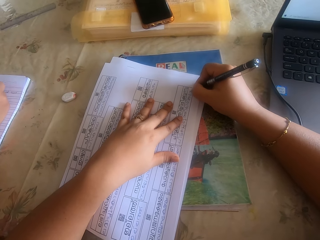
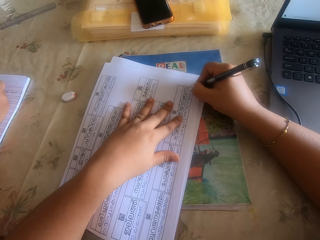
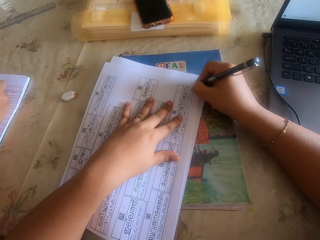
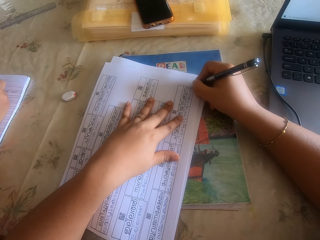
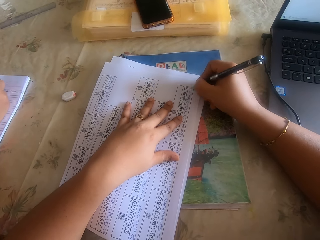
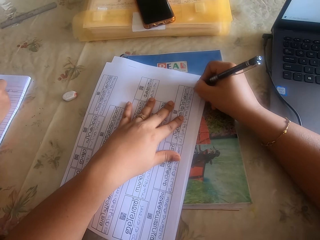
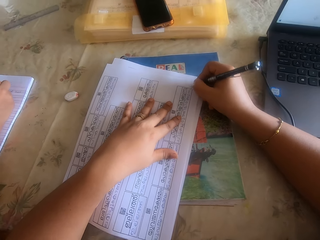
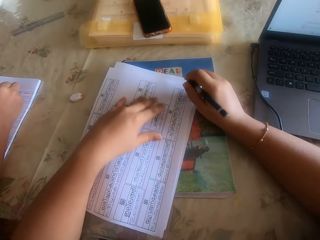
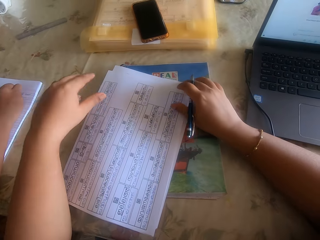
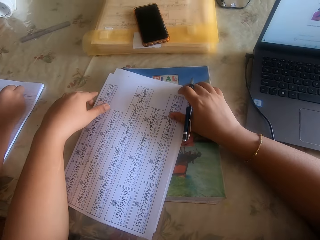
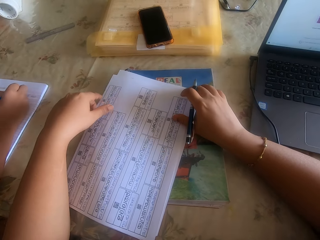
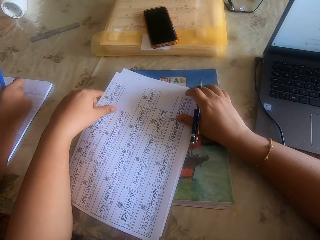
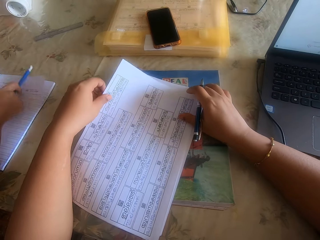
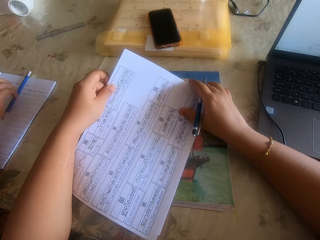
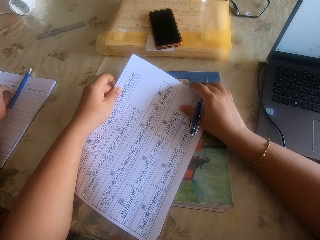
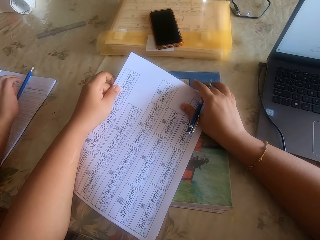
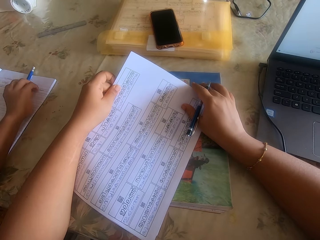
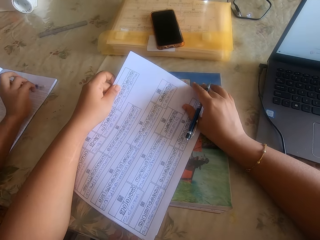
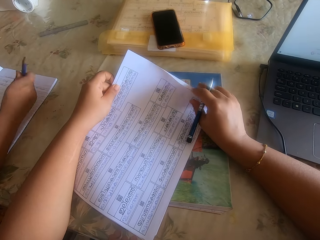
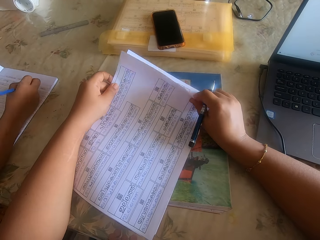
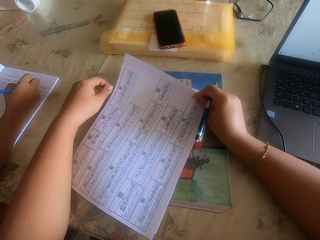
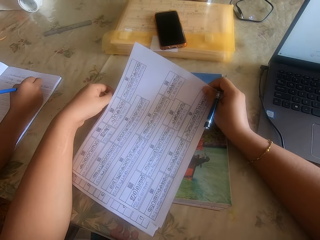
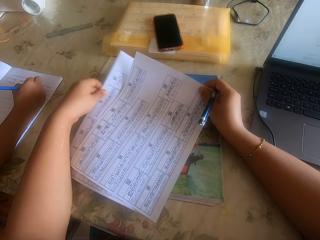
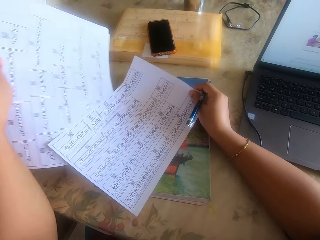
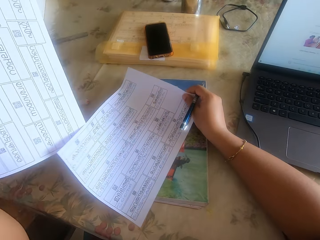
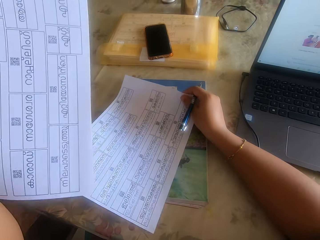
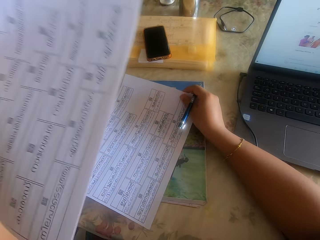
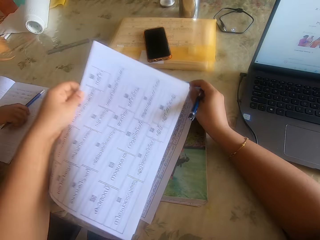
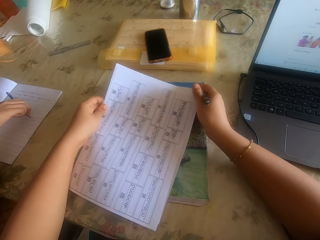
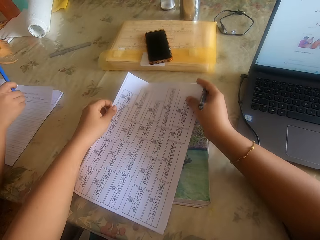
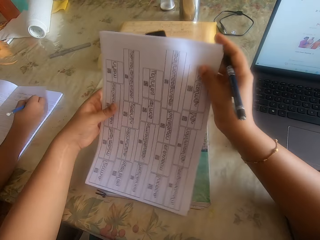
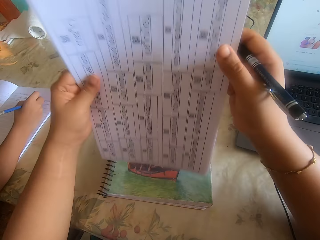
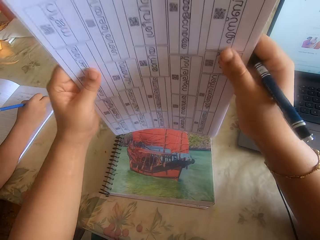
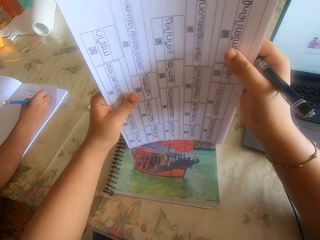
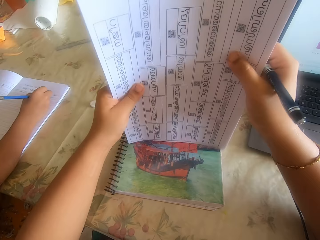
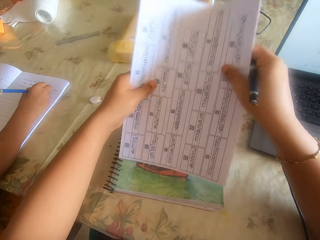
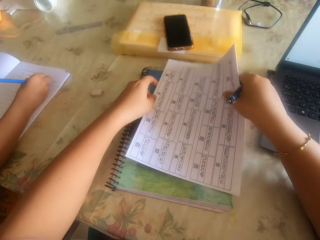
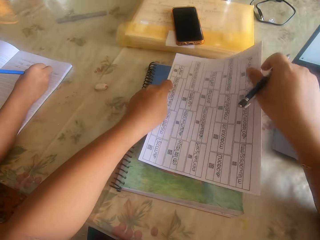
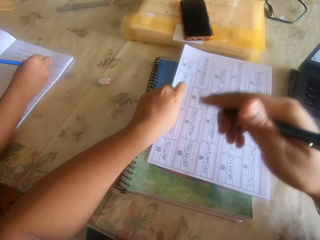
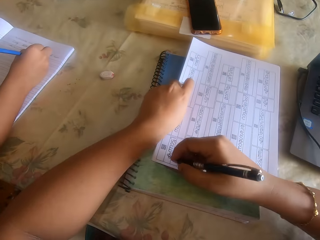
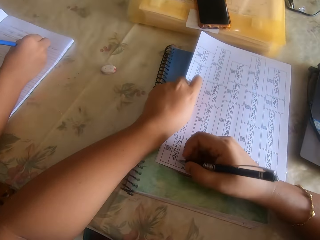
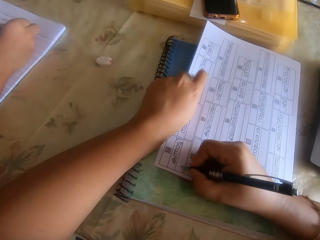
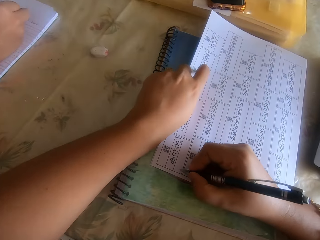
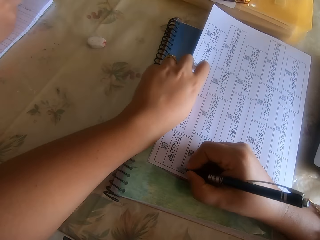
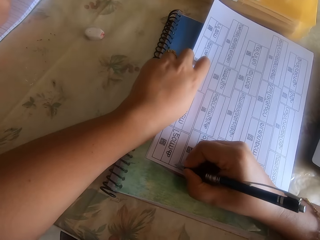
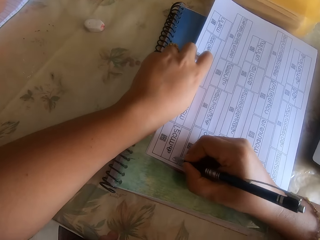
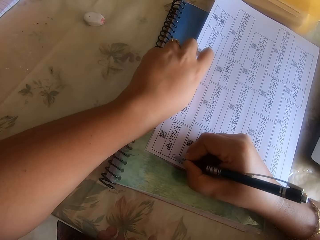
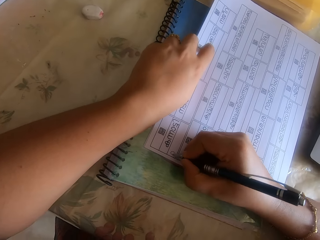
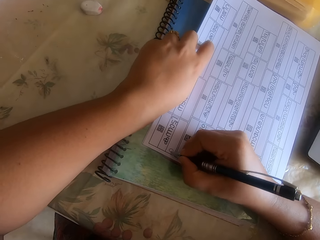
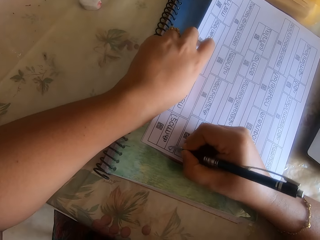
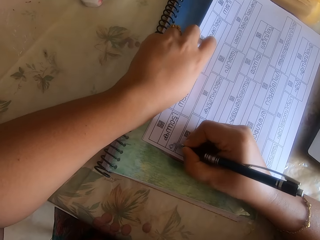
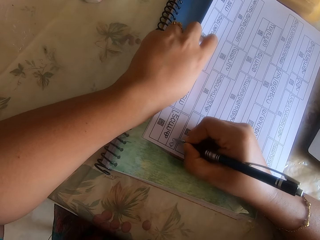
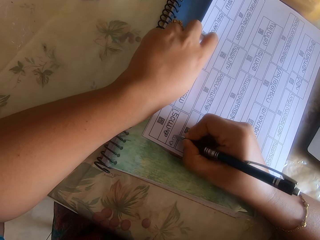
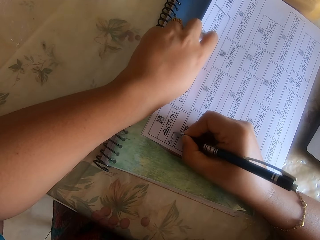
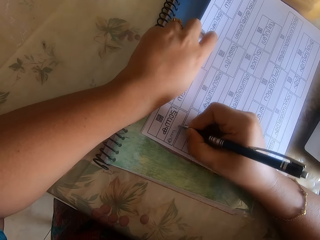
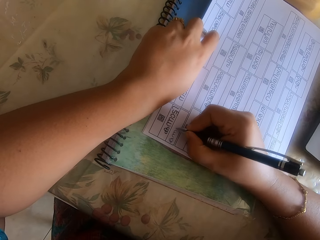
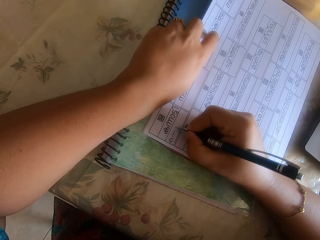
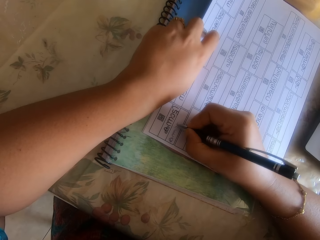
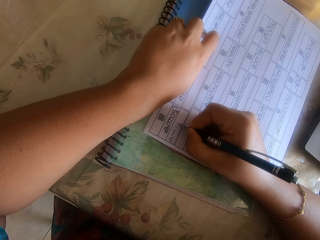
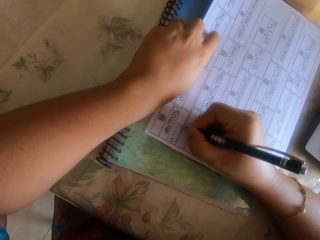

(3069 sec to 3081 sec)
A girl writes in a book on the table with a pencil in her right hand. The camera wearer holds the pen. She holds the paper in both hands. The girl places the pencil in her right hand on the book on the table and picks up the pencil from the book on the table with her right hand. The camera wearer cleans the book on the table with the pencil eraser in her right hand. She lifts the paper in her right hand. She holds the pile of papers on the table with her left hand. She places the paper in her right hand on the book on the table. The girl picks up the pencil on the book on the table with her right hand. The camera wearer places the pile of papers on the book on the table with her left hand. She arranges the pile of papers with both hands. She holds the papers together. She places the pile of papers on the book on the table with her left hand. She holds a paper on the pile of papers on the table with her left hand. She writes on the paper on the book on the table with the pen in her right hand.

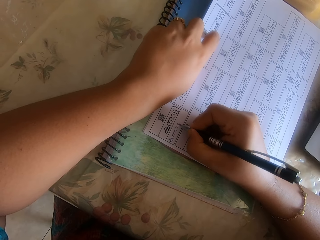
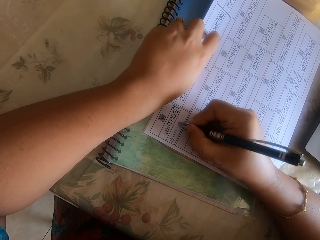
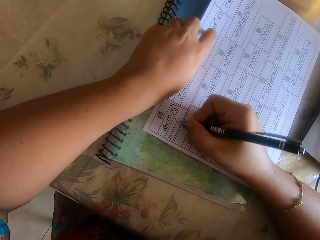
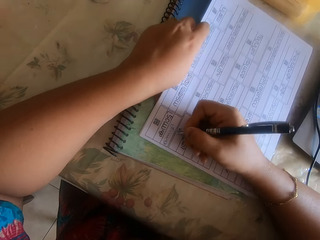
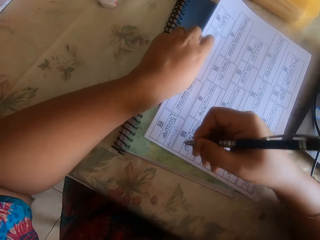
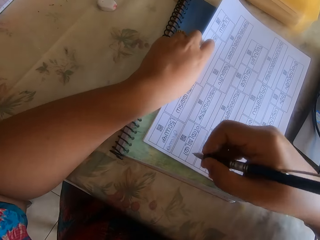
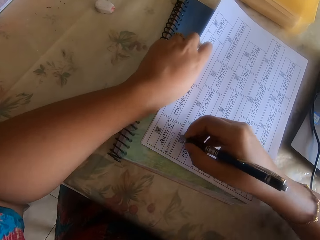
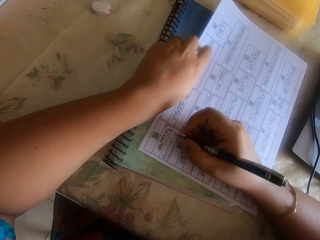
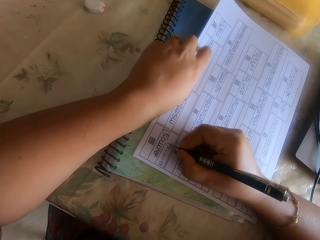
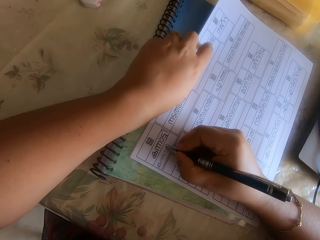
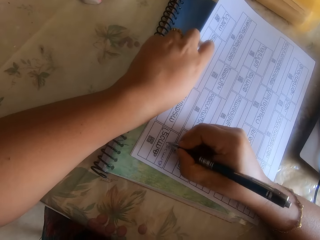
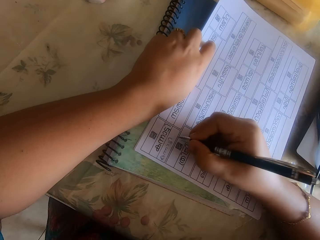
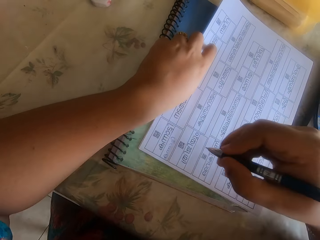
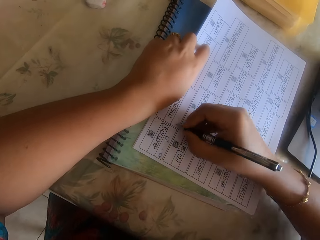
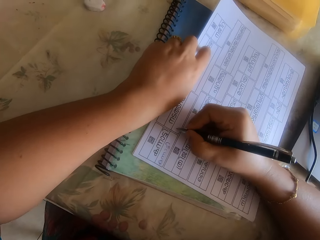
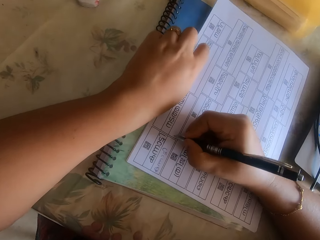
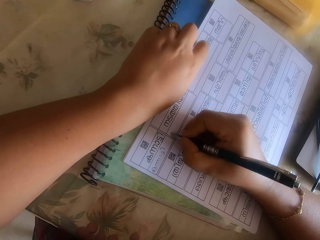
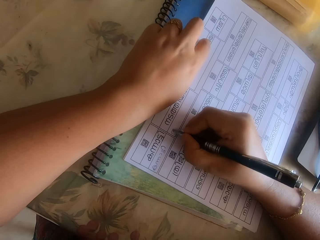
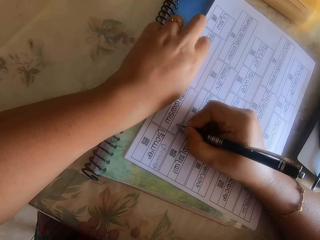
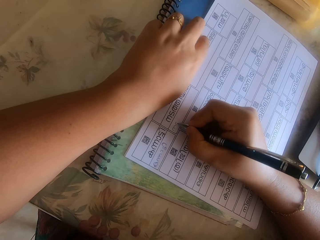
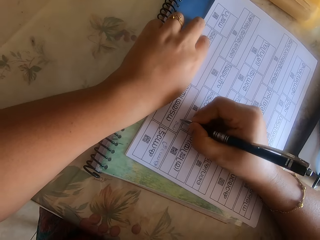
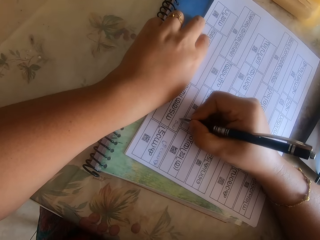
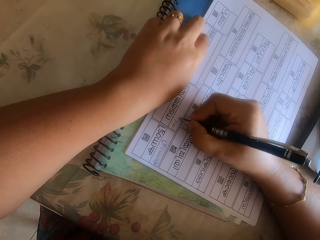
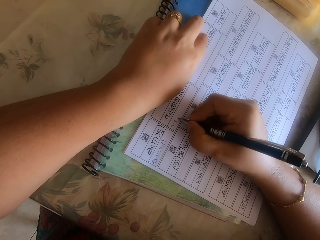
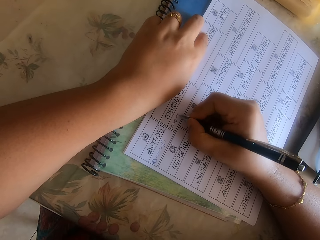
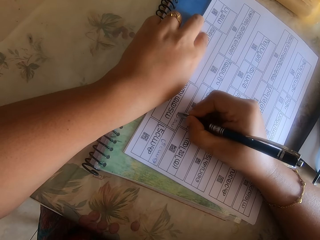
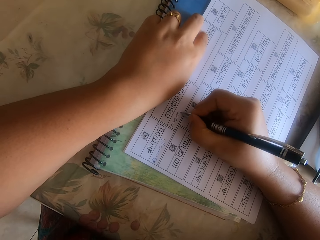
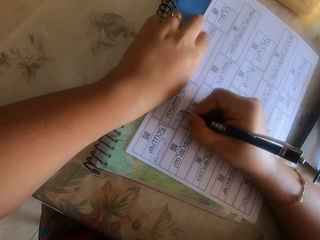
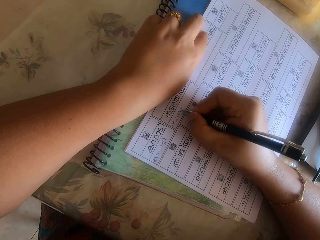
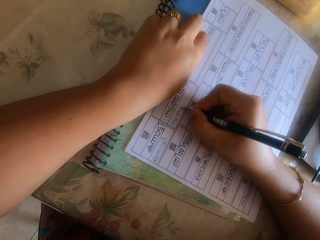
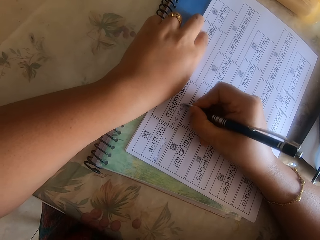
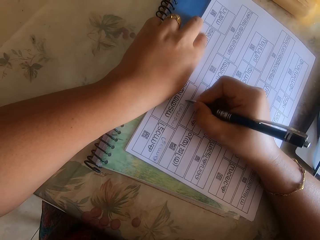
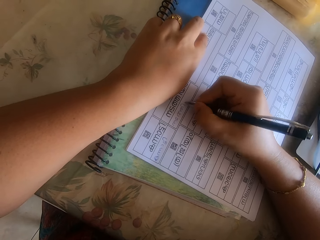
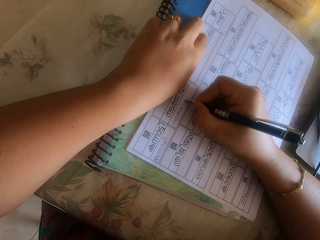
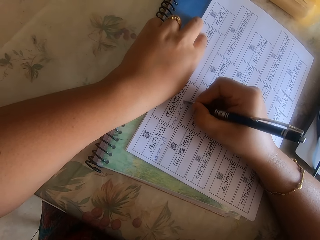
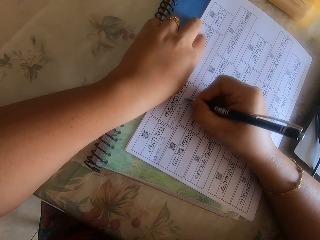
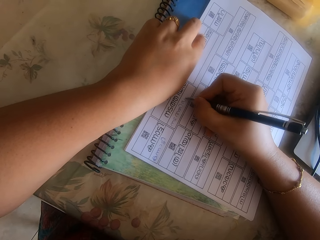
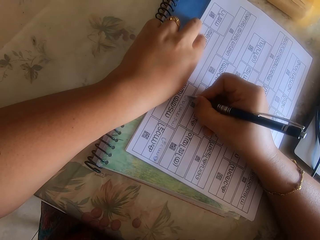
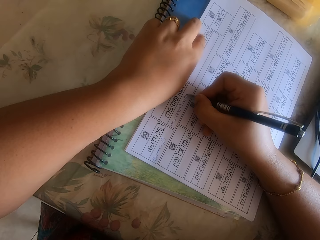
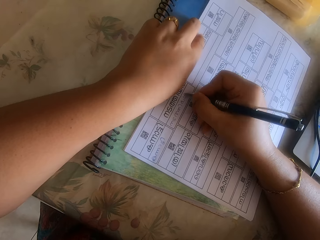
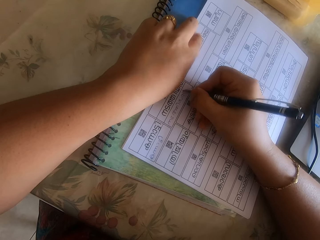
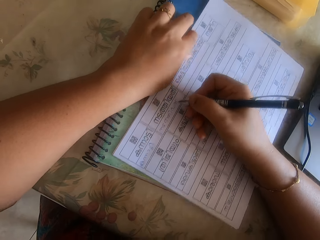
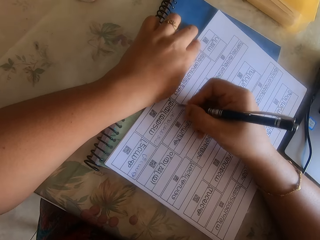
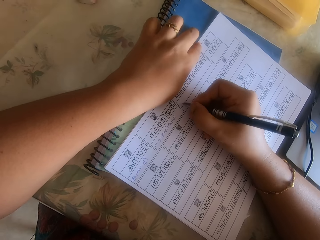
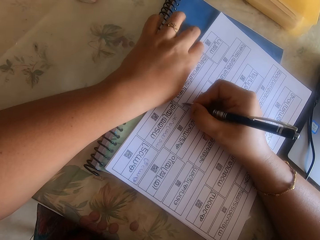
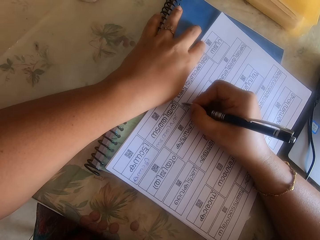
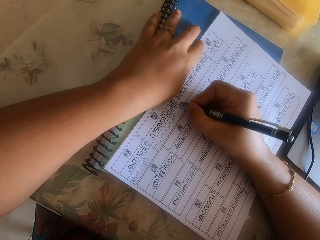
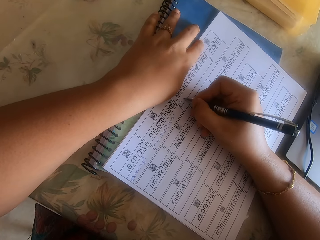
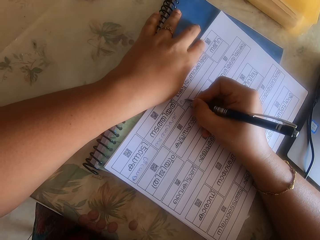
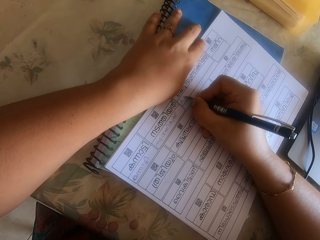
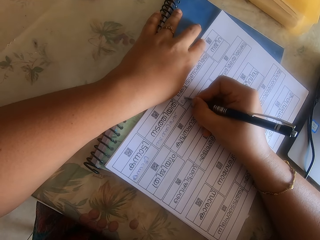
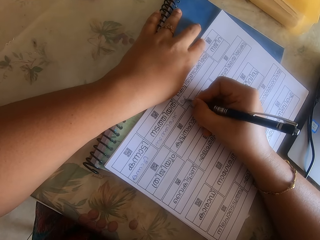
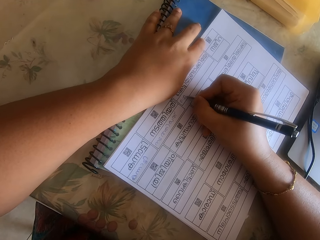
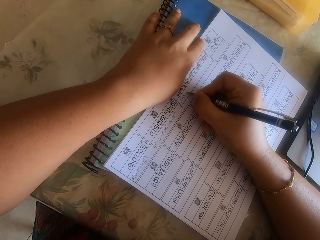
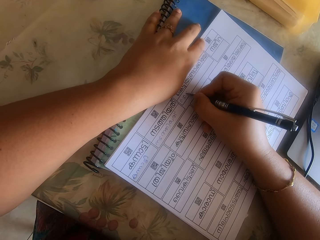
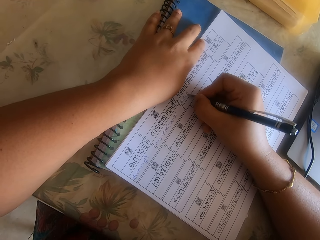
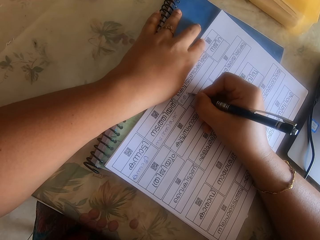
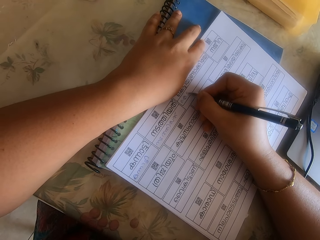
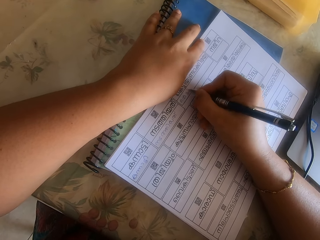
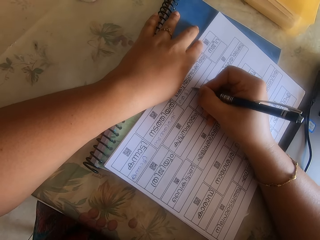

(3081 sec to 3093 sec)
The camera wearer moves the paper on the book on the table with her left hand. She holds the pen. She writes on the paper on the book on the table with the pen in her right hand. She moves the paper on the book on the table with her right hand. She writes on the paper on the book on the table with the pen in her right hand.
